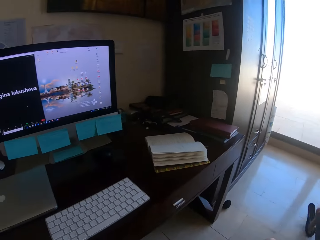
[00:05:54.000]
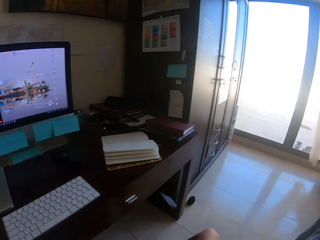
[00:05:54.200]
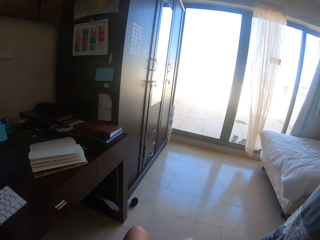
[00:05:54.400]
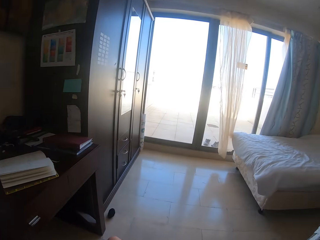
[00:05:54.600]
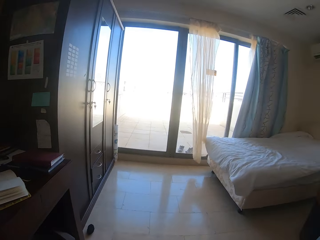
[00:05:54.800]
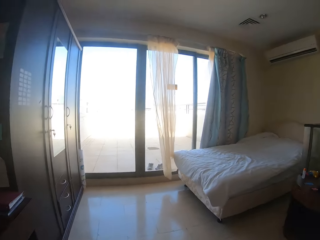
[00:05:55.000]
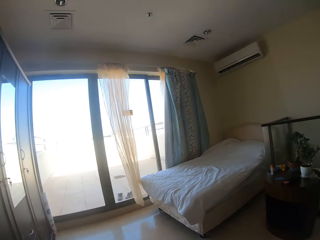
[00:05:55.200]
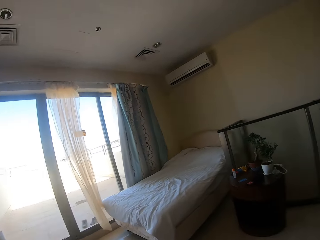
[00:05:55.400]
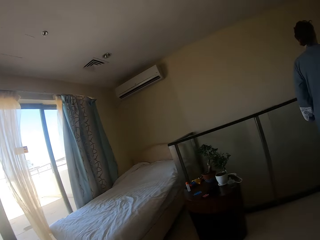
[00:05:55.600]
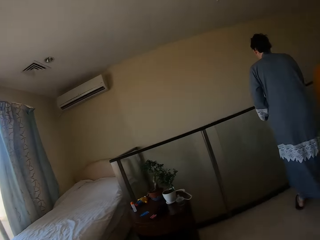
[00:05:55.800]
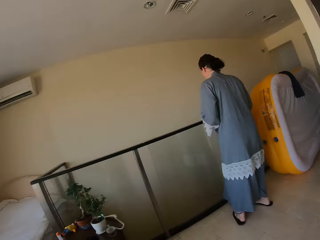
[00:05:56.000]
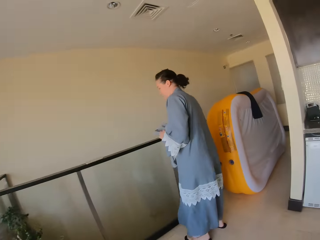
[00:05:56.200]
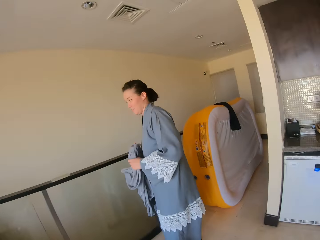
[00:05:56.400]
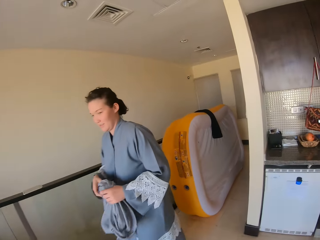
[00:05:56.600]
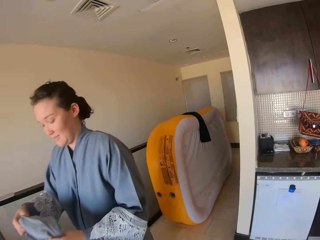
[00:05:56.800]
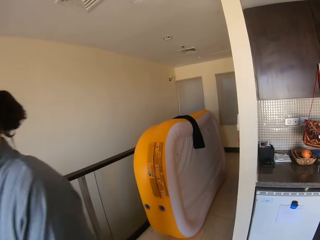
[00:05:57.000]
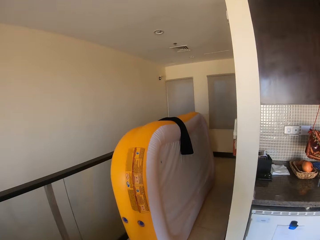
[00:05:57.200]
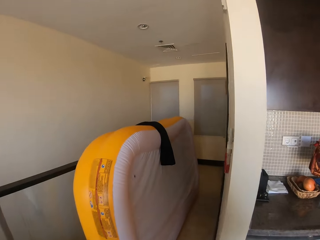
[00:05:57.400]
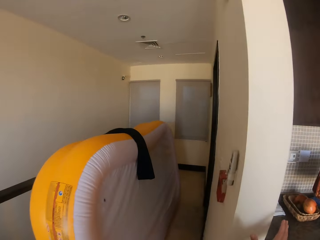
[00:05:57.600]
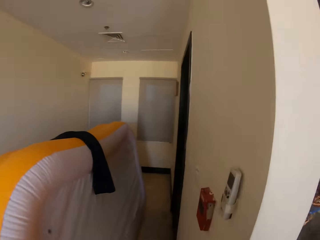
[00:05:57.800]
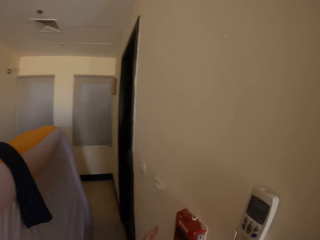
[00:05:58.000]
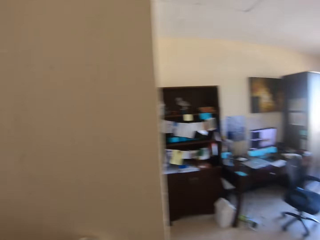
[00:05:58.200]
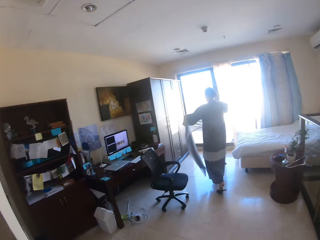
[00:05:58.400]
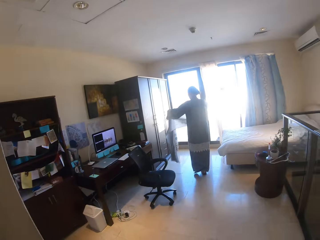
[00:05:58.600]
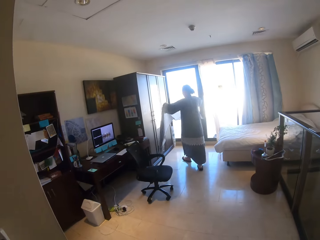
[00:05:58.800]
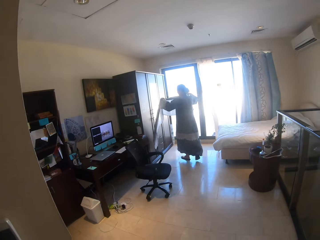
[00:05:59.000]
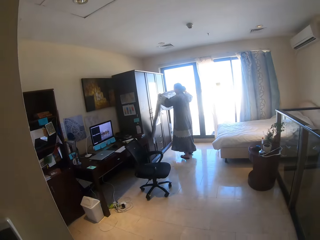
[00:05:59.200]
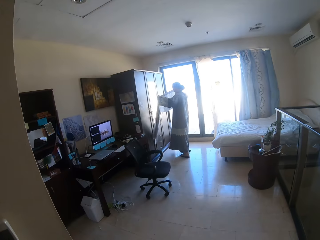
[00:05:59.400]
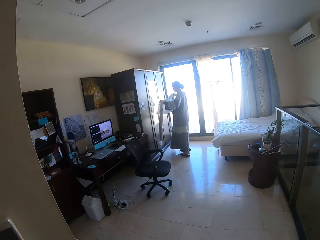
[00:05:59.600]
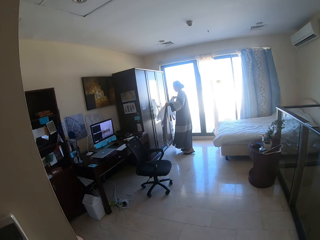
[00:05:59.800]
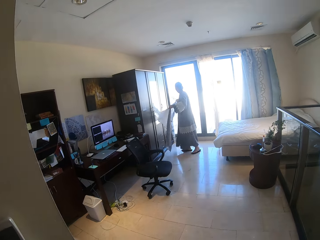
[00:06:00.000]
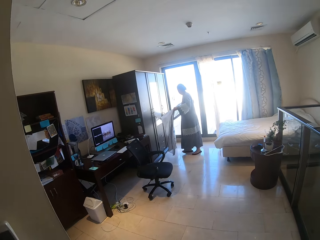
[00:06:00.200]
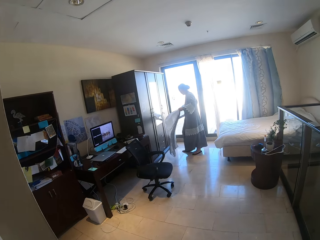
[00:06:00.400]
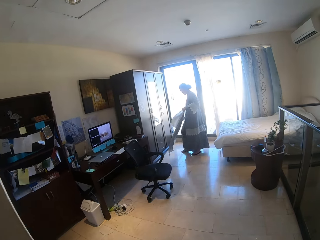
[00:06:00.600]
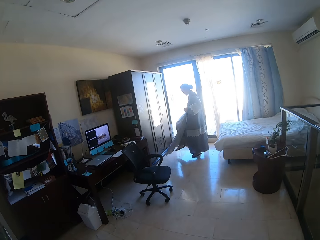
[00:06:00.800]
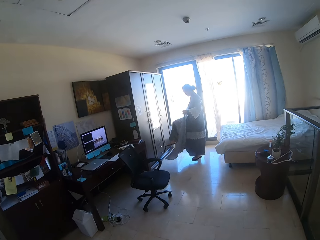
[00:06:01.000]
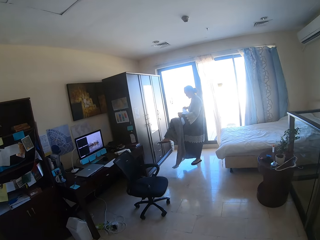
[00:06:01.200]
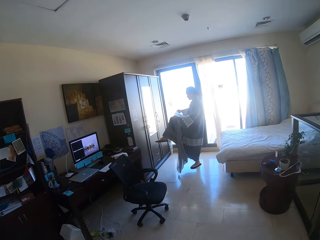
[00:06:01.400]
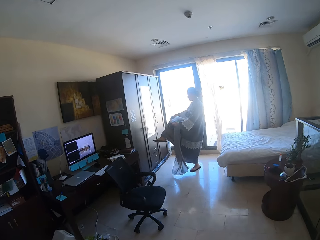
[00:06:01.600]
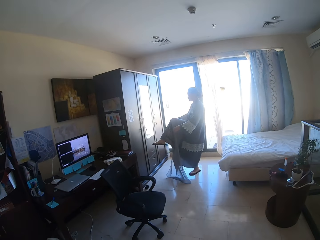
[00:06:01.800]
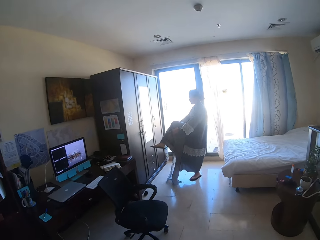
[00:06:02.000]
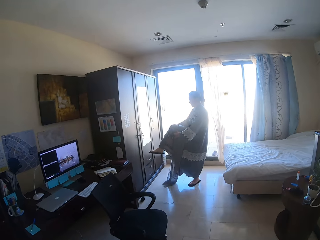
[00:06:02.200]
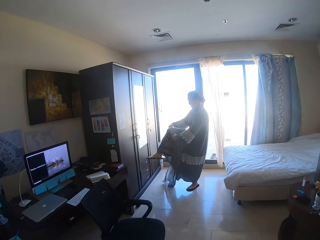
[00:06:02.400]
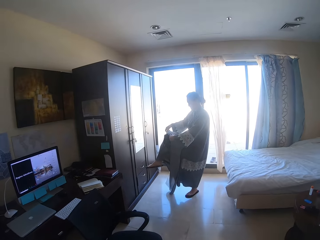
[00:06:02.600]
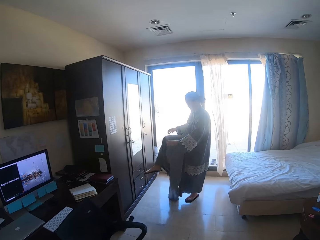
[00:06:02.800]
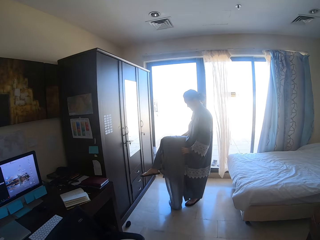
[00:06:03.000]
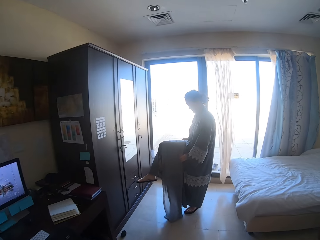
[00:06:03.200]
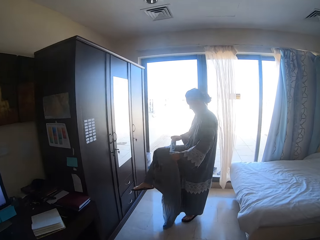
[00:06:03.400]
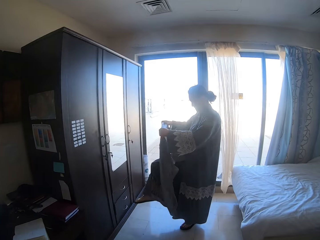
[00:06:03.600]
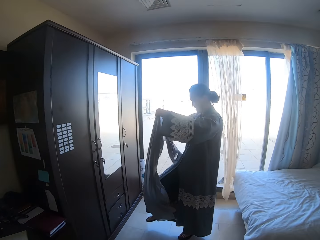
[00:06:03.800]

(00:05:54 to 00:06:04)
A person walks around and picks up the hijab. The camera wearer turns on the light. The person lifts her leg.

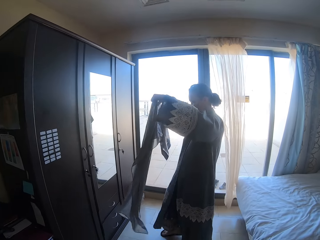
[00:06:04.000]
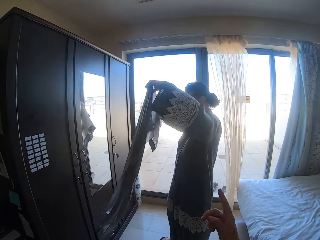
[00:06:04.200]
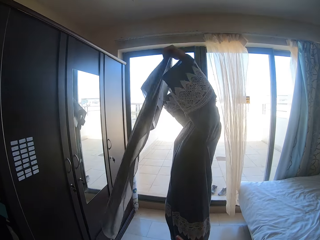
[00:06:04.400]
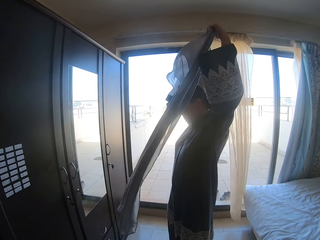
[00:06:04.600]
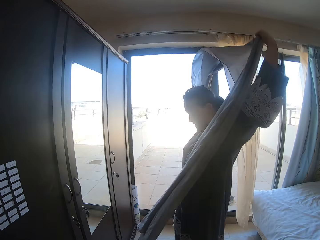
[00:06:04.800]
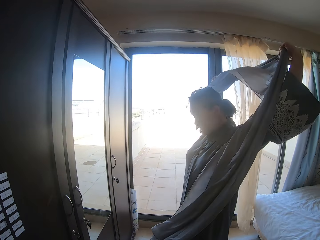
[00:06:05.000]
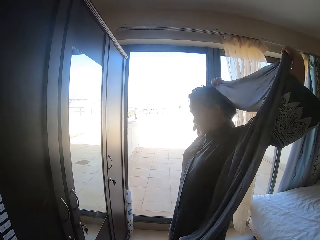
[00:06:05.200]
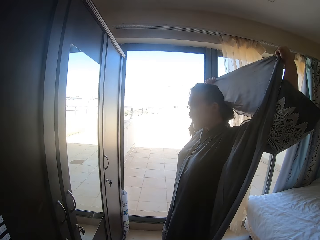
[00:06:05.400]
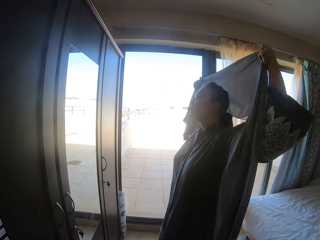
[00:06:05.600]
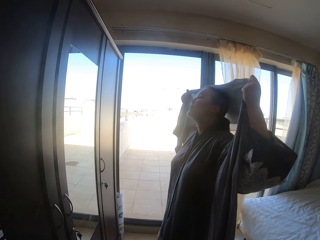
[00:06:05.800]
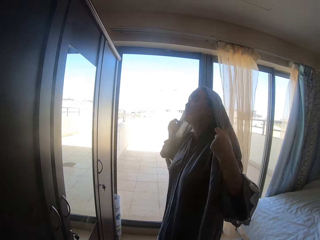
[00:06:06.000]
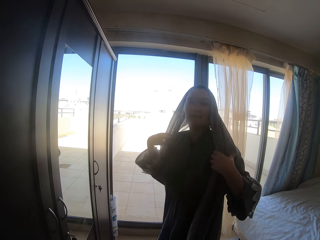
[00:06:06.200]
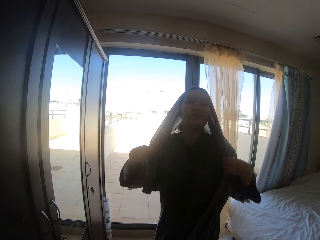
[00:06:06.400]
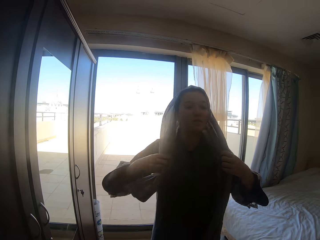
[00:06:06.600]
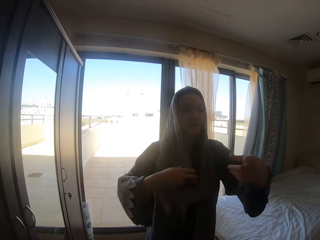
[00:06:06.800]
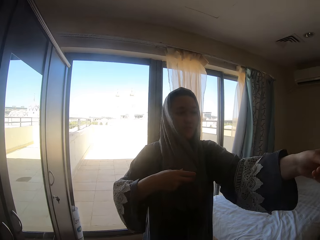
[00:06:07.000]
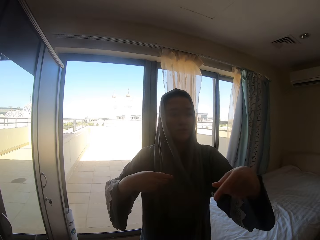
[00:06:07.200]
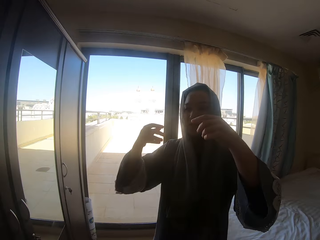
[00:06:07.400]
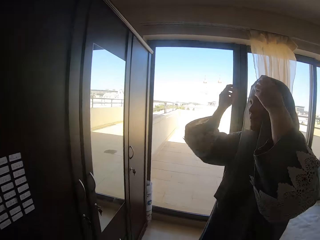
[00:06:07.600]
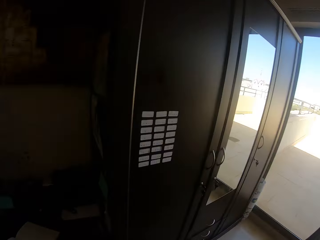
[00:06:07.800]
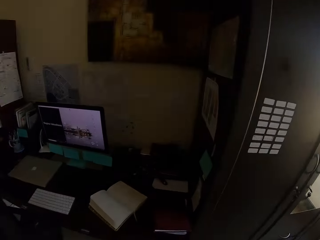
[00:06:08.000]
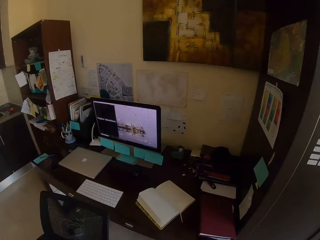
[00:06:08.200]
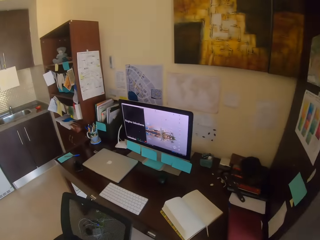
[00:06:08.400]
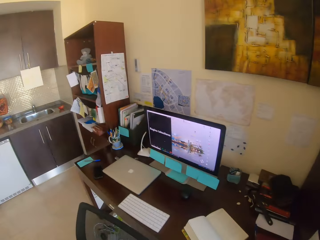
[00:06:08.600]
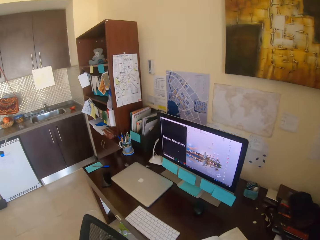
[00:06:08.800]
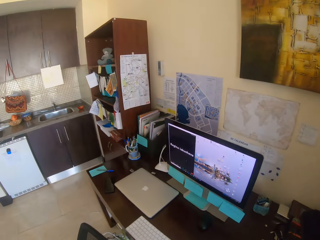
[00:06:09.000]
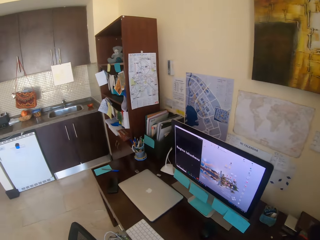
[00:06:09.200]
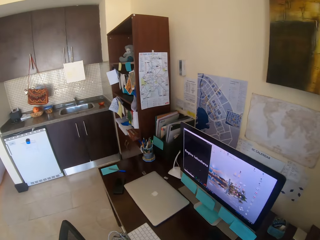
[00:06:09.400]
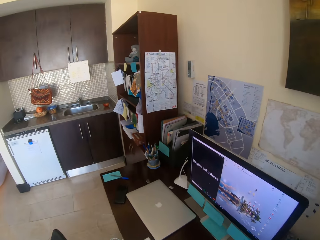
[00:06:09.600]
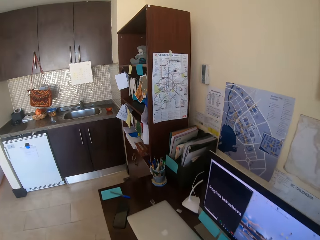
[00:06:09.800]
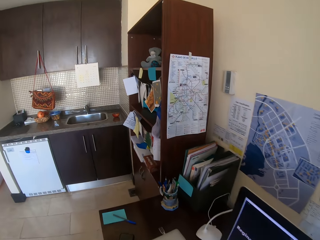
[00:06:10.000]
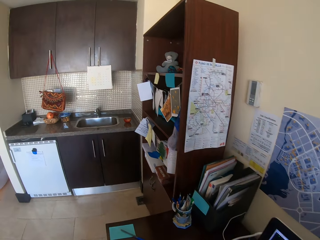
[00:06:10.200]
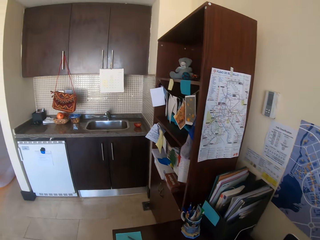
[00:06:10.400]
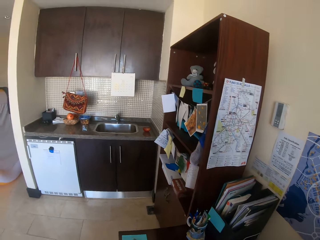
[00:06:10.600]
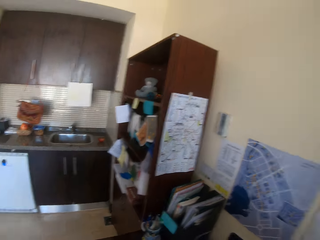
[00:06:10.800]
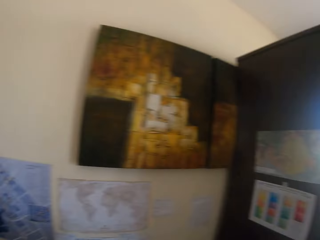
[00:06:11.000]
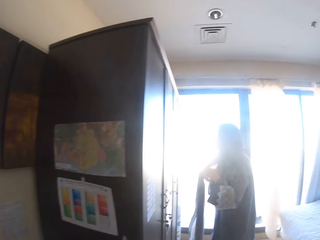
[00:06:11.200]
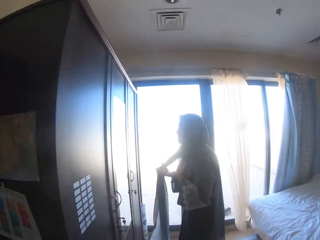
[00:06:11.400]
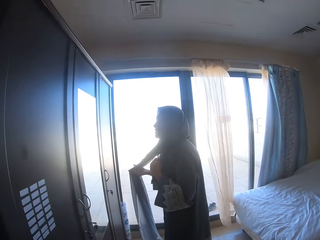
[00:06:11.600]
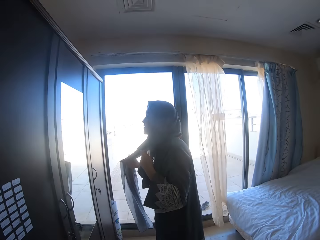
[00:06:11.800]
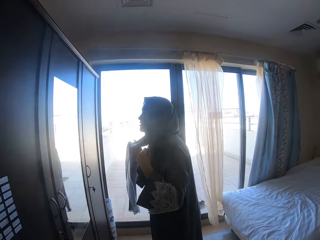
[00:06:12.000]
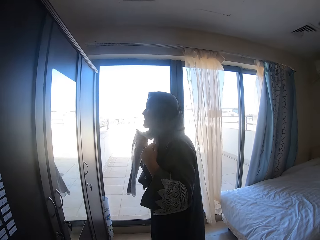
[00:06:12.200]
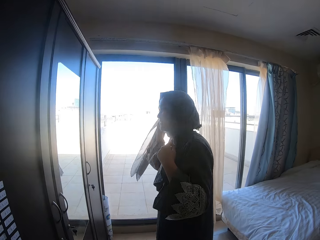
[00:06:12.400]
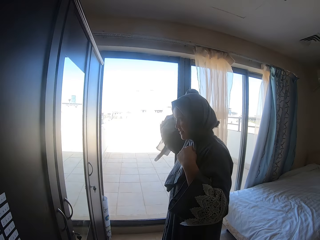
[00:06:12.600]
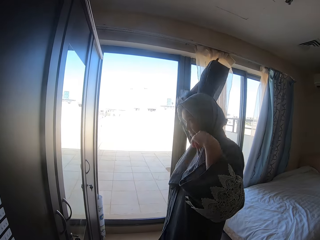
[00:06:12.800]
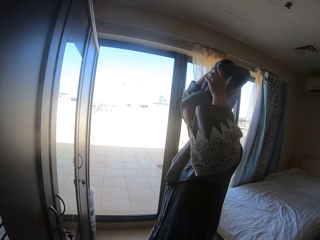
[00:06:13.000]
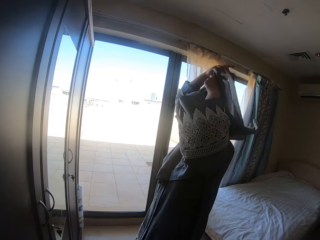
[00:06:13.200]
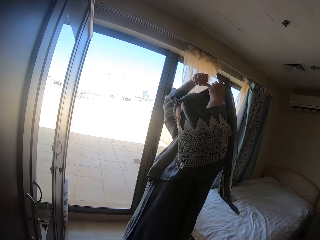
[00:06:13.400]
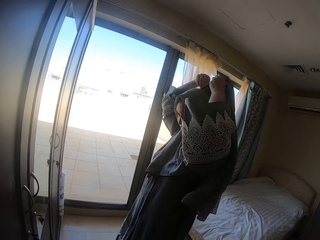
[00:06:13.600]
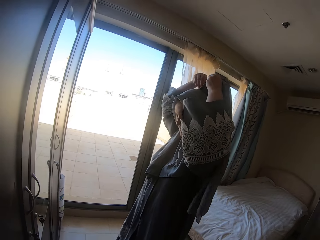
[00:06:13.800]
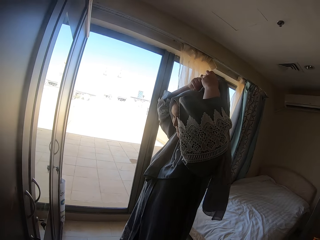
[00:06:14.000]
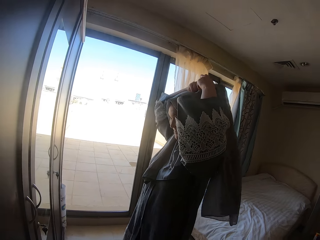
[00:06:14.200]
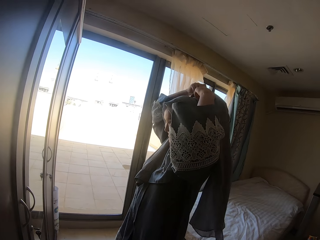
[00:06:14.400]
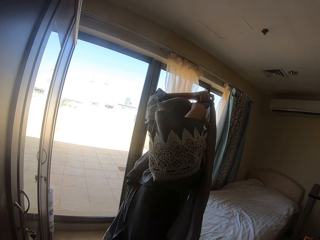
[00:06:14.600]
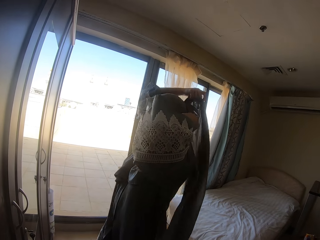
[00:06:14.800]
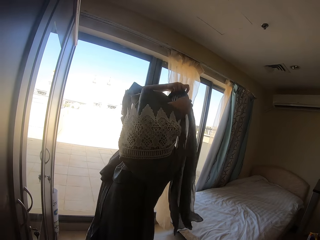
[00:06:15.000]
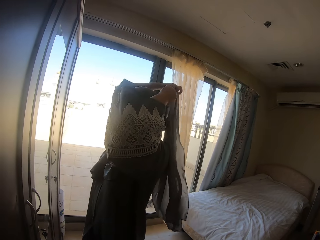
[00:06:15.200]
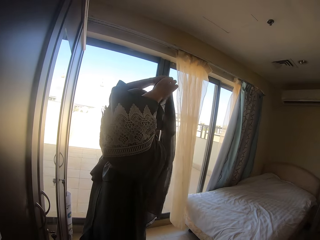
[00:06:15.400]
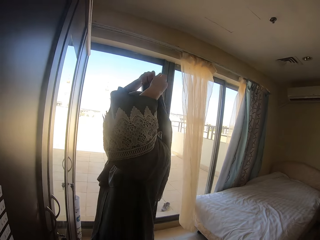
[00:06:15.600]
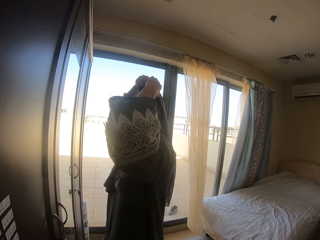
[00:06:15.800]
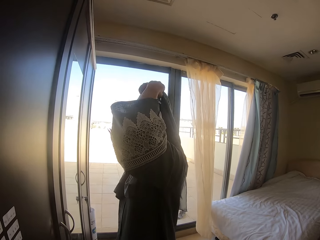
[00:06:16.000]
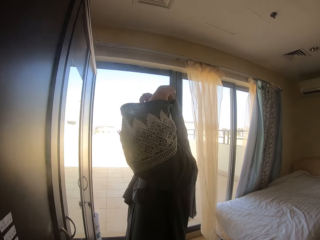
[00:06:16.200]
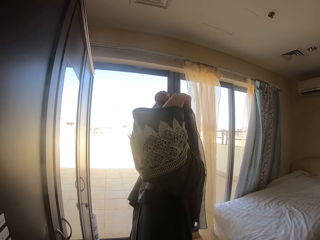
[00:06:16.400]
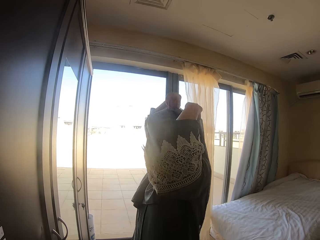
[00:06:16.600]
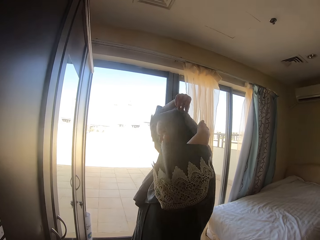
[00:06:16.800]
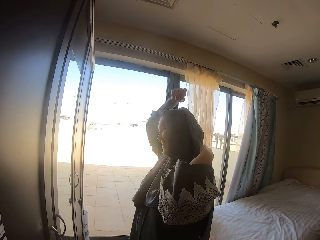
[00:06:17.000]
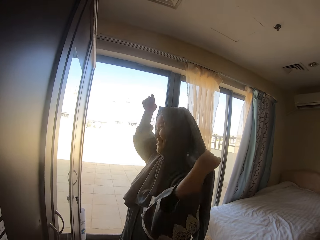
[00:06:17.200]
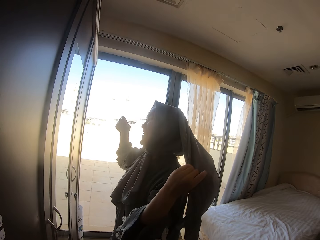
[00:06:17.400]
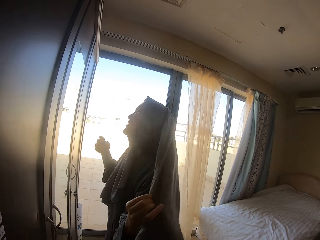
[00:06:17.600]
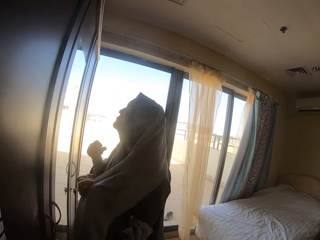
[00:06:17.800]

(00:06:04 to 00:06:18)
A person wears the hijab. The person points with her hands. The person ties the hijab.
